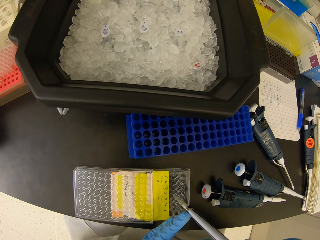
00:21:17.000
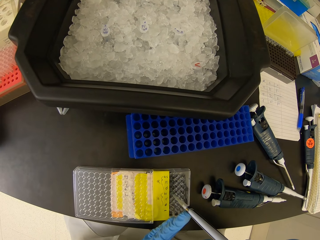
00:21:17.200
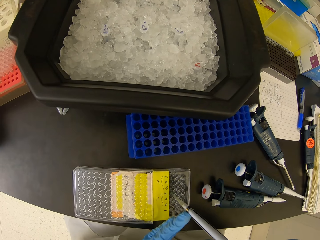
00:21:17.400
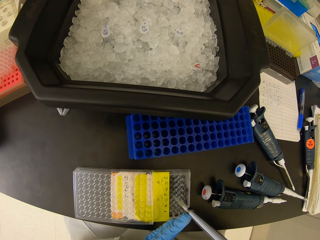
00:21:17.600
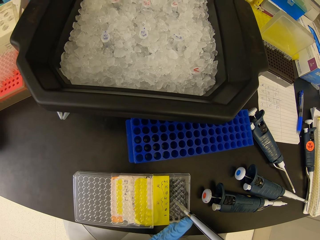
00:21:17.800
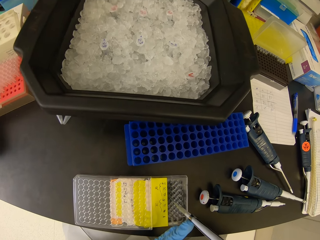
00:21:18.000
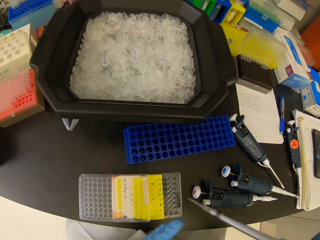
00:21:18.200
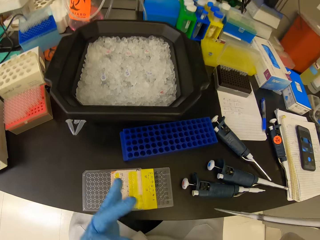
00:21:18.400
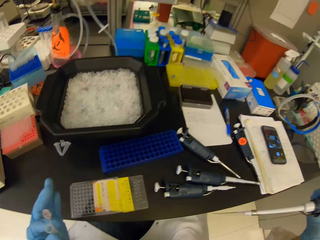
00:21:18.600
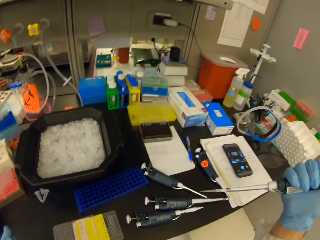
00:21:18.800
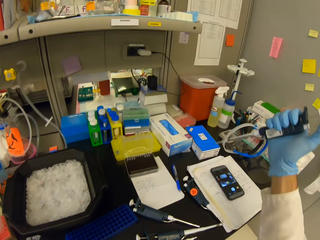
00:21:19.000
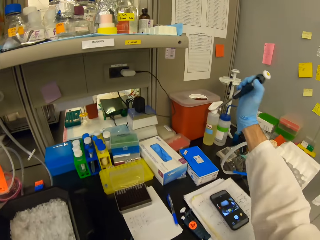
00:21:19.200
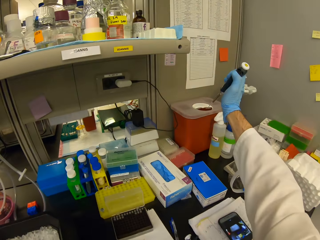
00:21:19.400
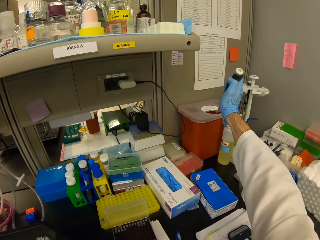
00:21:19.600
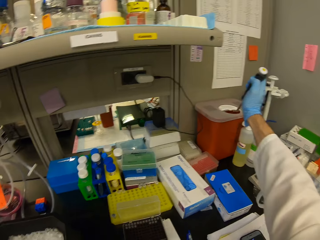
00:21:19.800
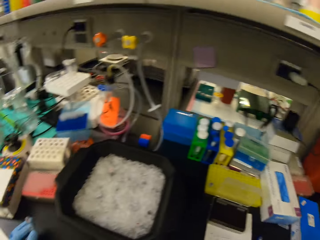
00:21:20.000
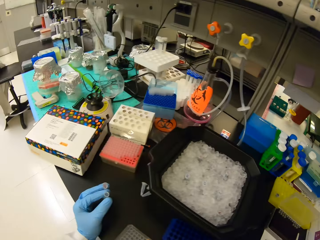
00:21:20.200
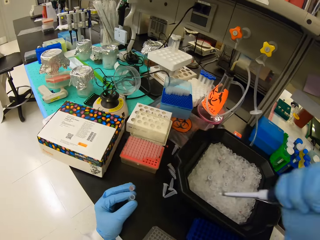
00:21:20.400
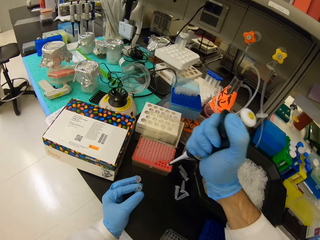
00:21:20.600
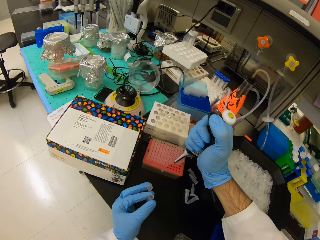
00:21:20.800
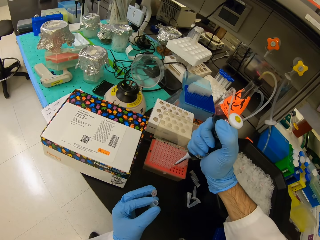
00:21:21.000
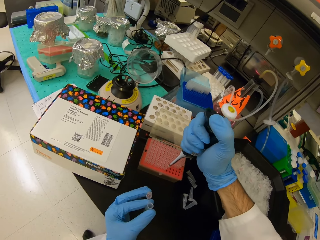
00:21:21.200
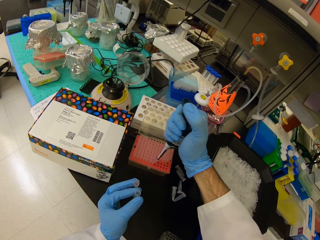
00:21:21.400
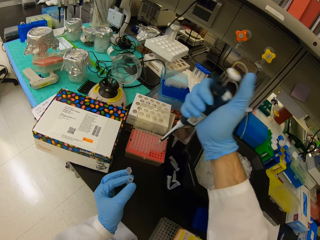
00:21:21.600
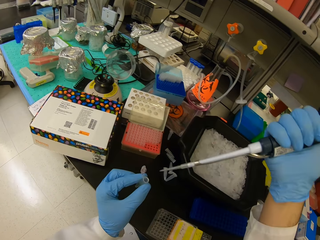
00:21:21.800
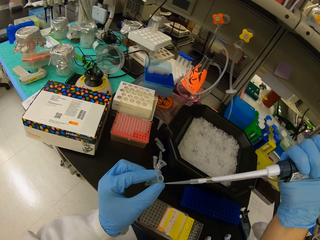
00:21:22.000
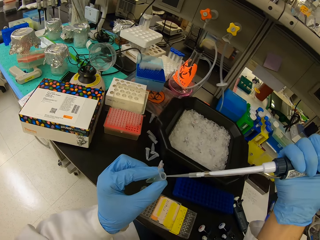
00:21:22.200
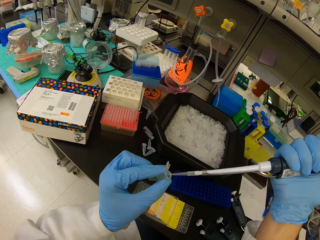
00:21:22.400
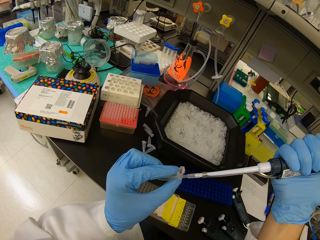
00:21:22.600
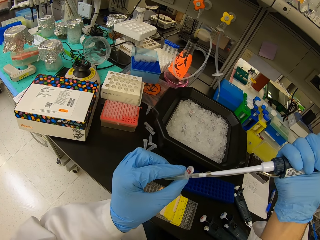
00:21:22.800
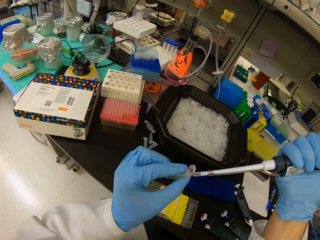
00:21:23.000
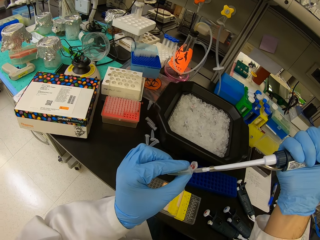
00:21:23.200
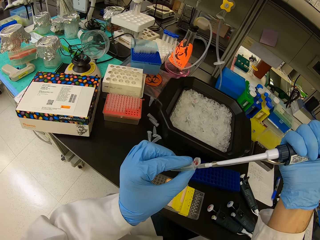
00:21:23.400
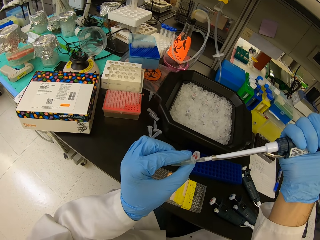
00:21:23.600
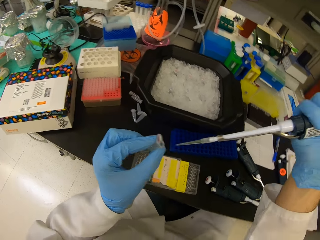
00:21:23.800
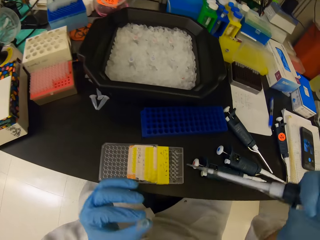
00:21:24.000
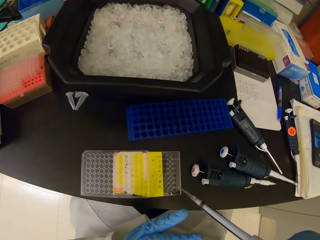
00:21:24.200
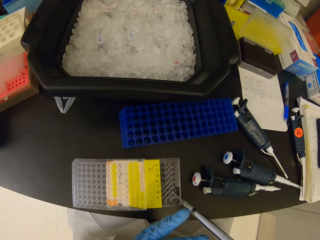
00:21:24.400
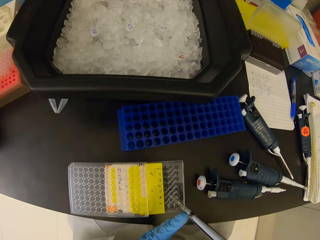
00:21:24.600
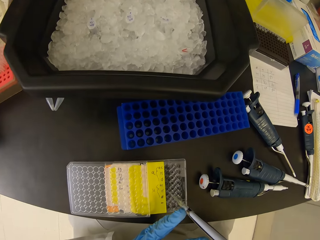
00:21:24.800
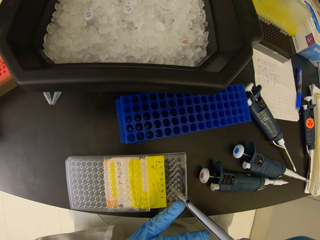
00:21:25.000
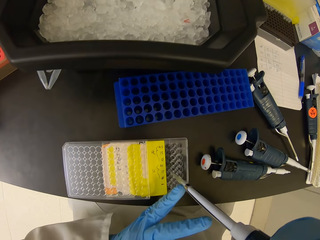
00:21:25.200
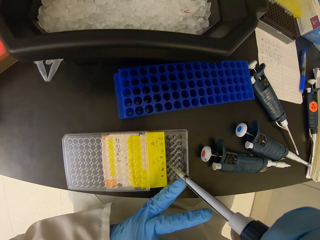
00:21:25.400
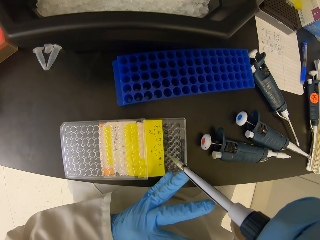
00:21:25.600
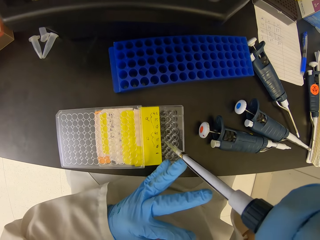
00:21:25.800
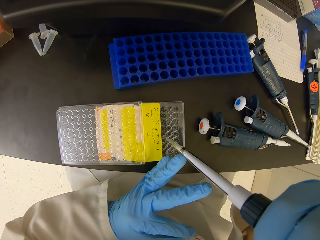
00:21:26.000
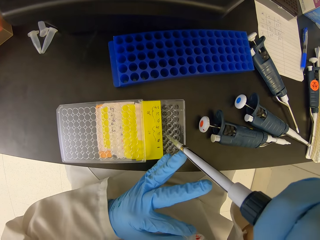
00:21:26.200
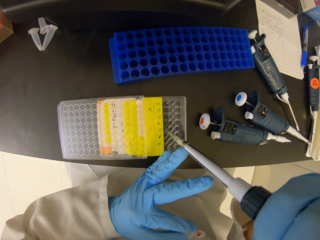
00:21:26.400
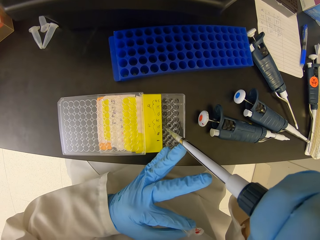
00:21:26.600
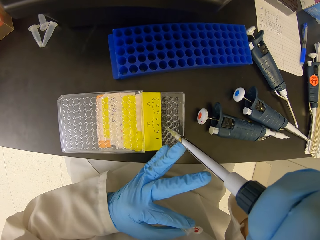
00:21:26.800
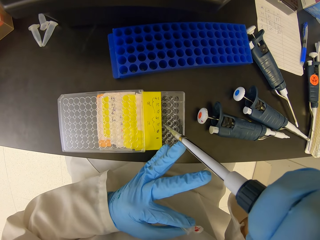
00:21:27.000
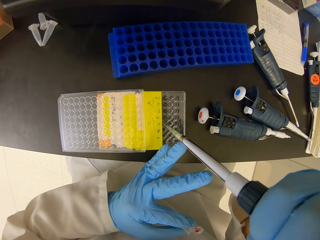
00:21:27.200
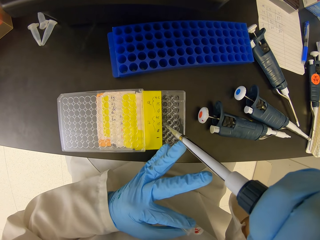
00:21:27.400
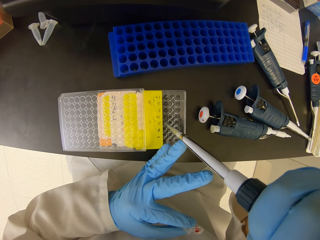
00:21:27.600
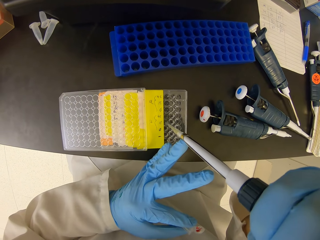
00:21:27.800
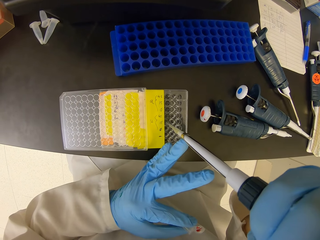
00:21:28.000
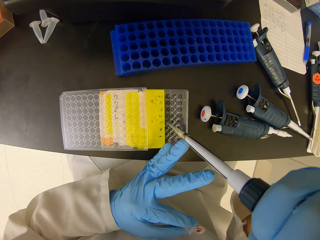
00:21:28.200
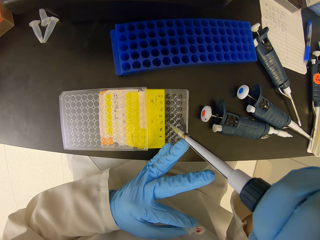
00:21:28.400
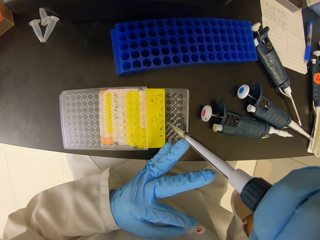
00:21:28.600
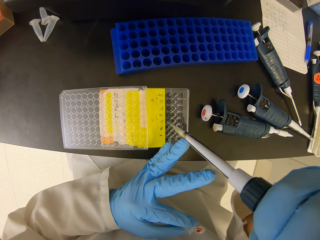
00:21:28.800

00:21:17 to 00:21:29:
The camera wearer throws the dropper pipette in the plastic bin. They insert the dropper in the micropipette. They suck solution in the test tube. They insert the micropipette on the nest pipette tips. They put solution in the multi well plate.

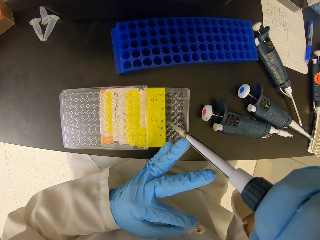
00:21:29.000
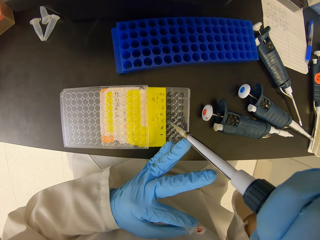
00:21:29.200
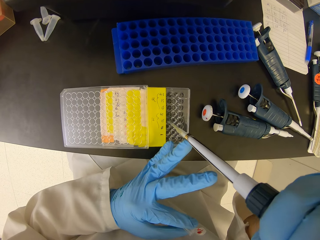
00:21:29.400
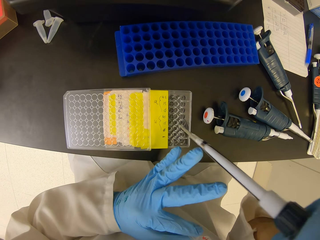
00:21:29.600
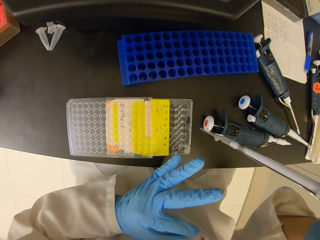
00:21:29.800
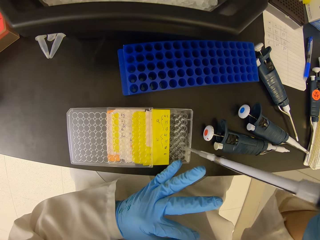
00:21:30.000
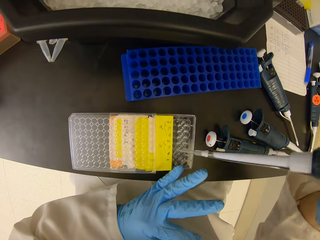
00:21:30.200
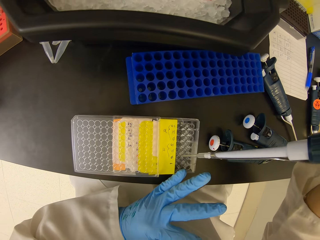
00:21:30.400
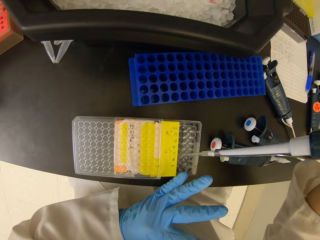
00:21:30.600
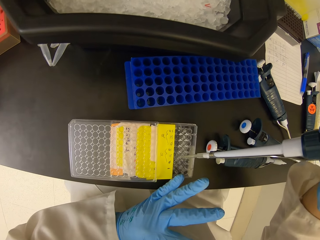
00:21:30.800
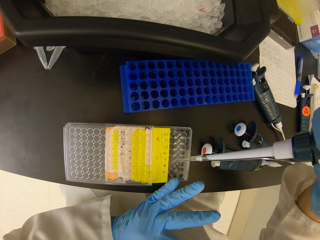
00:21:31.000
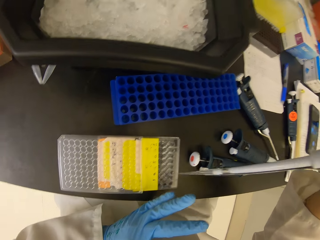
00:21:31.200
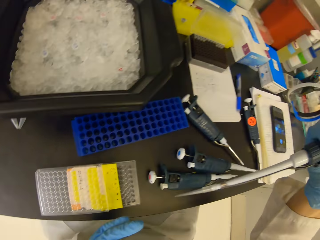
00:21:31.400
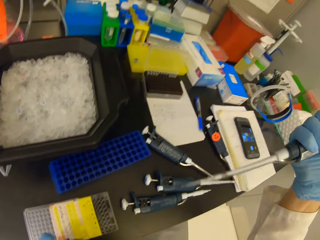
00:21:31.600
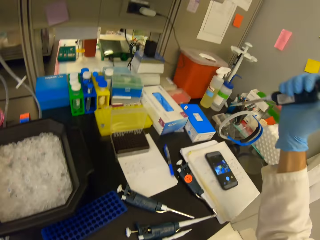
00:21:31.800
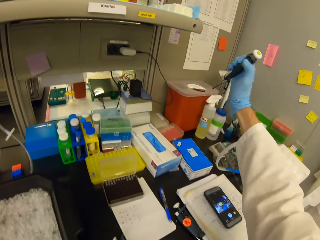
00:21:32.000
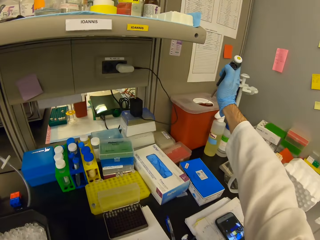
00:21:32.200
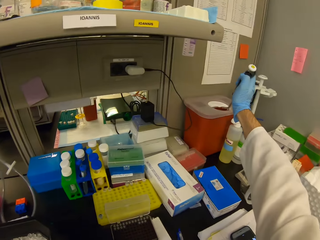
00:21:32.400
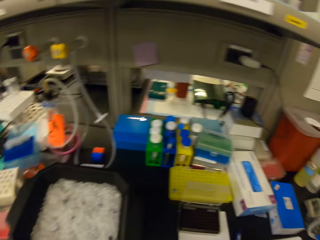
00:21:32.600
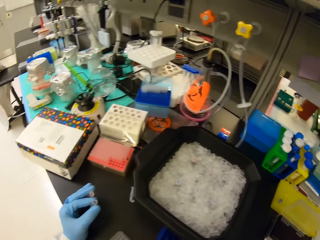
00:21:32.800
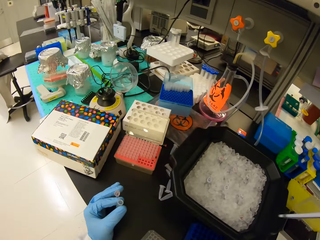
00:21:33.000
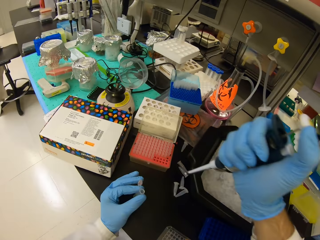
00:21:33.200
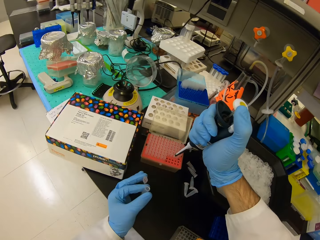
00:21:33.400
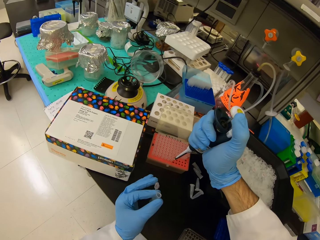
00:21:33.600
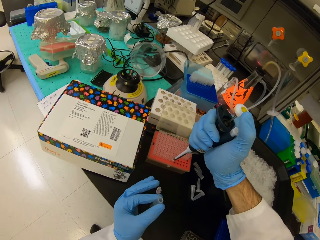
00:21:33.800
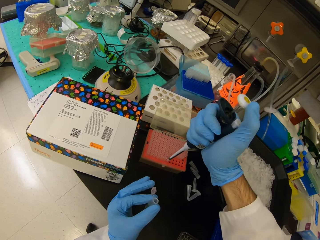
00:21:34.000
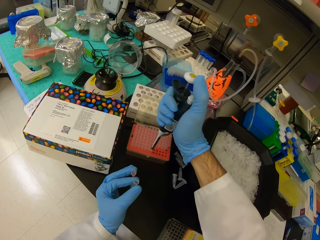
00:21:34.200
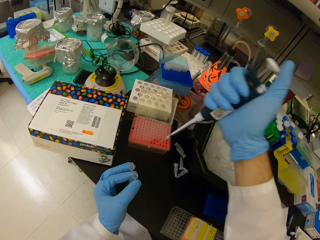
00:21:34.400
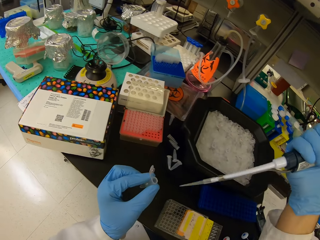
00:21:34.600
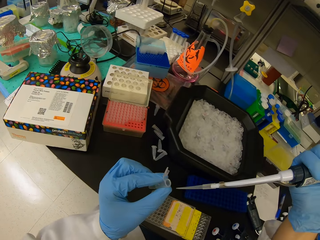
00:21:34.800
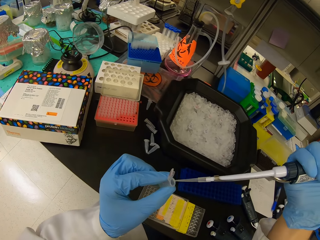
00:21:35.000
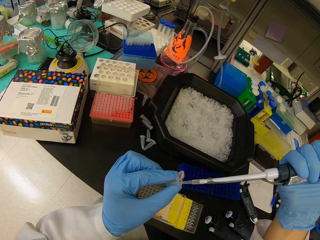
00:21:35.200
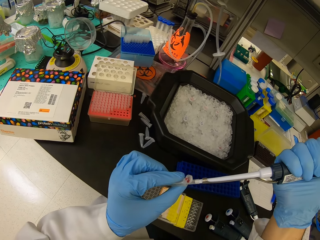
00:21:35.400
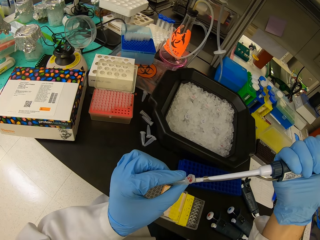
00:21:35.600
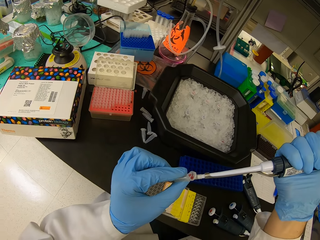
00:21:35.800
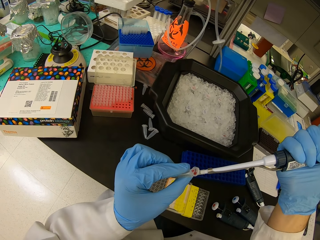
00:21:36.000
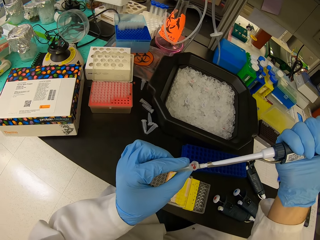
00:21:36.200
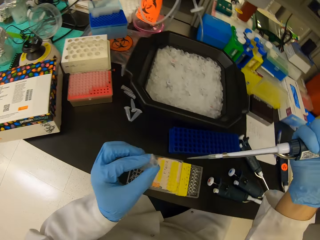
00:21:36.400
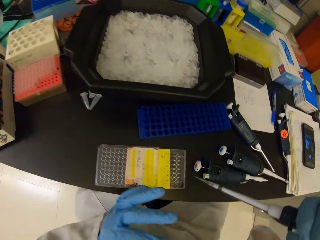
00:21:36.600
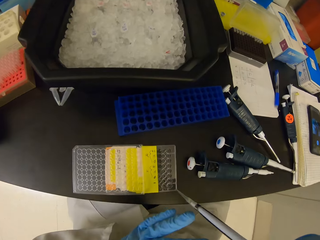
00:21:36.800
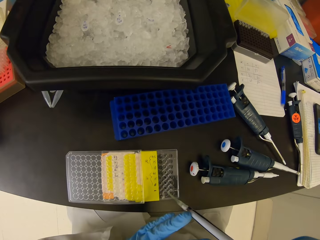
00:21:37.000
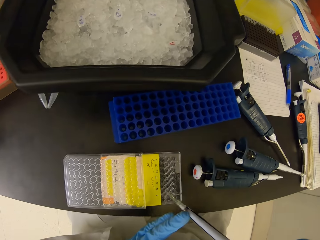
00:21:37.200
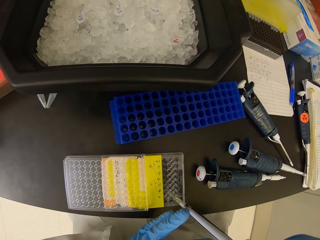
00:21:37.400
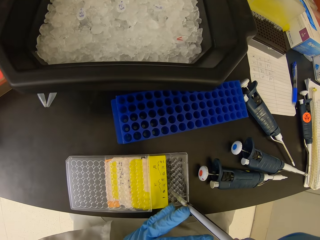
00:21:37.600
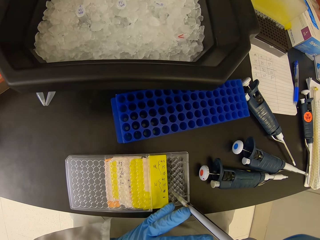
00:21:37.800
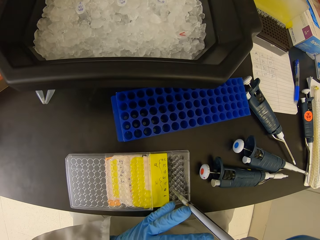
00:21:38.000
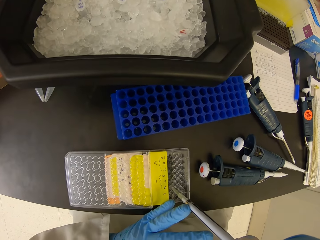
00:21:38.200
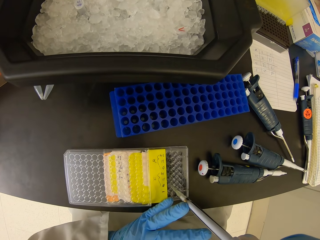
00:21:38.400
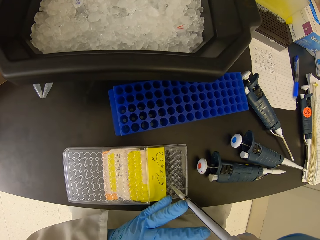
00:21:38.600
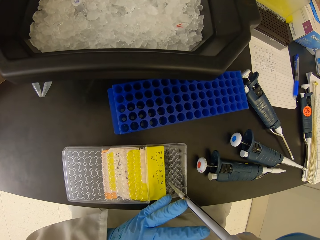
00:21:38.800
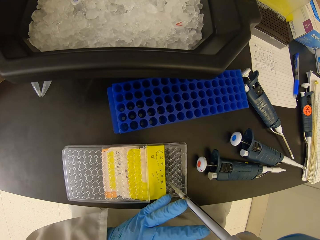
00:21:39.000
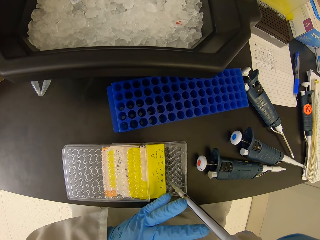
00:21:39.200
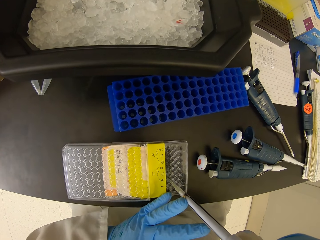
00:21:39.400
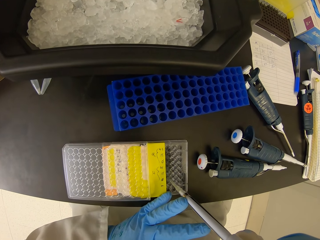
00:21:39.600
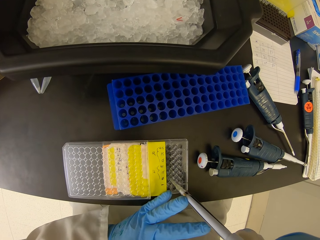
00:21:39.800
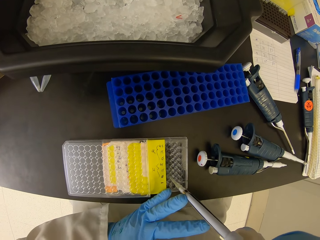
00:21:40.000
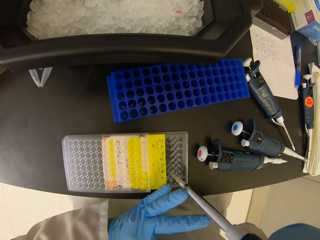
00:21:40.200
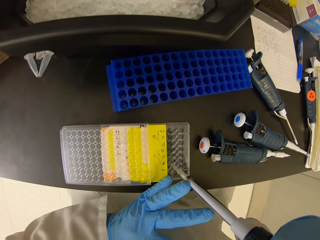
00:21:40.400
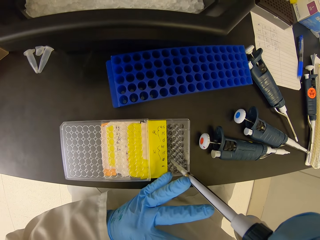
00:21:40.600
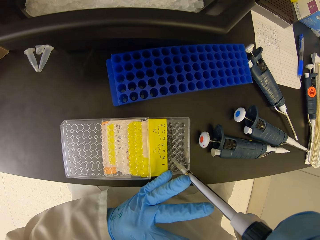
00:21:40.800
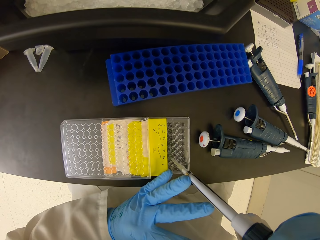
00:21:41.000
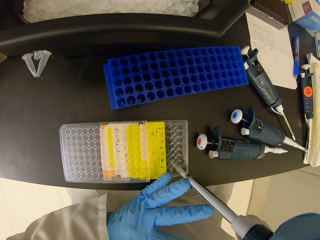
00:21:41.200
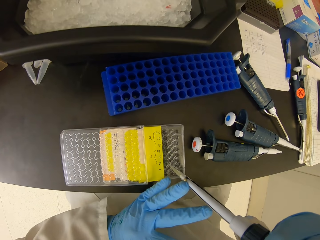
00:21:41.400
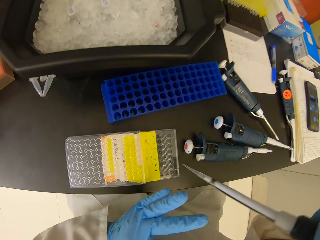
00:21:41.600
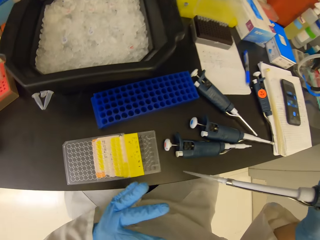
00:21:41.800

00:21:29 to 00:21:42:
The camera wearer throws the dropper pipette in the plastic bin. They insert the dropper in the micropipette. They suck solution in the test tube. They insert the micropipette on the nest pipette tips. They put solution in the multi well plate.
